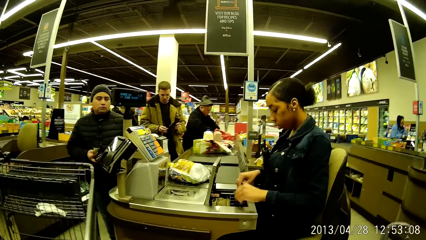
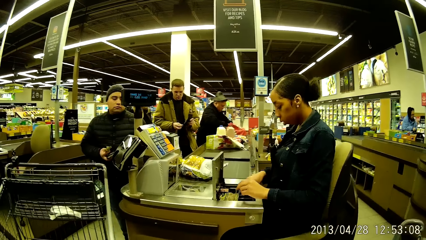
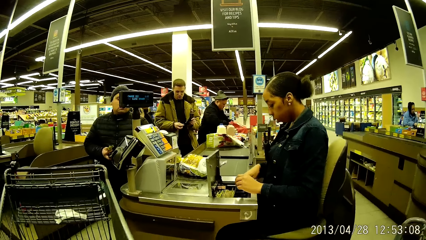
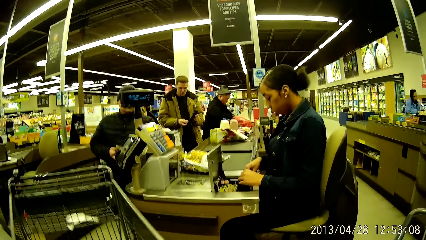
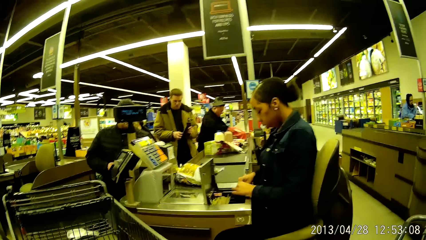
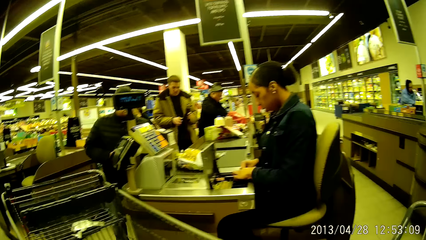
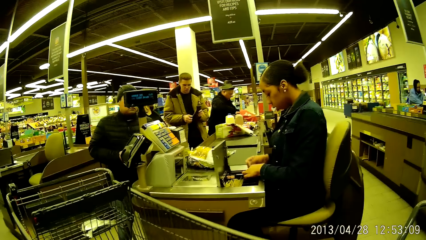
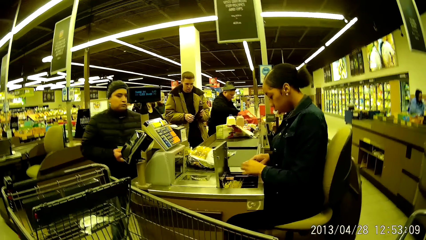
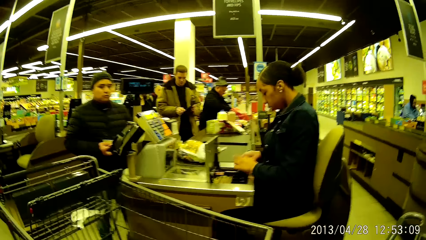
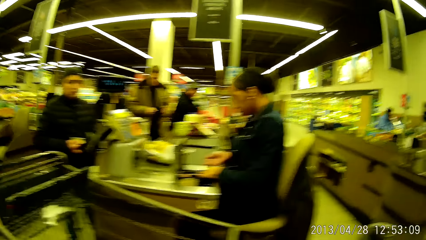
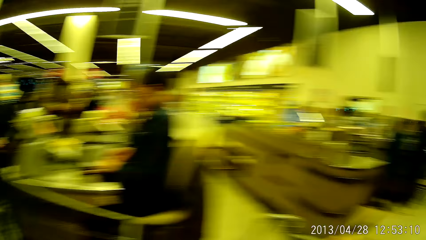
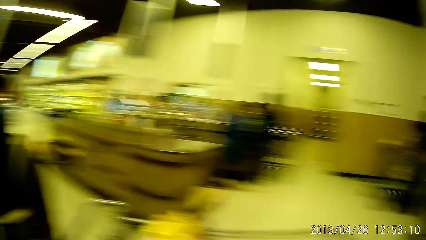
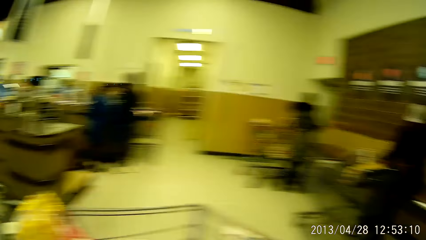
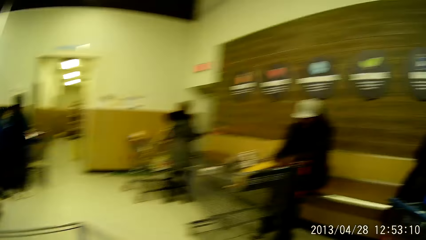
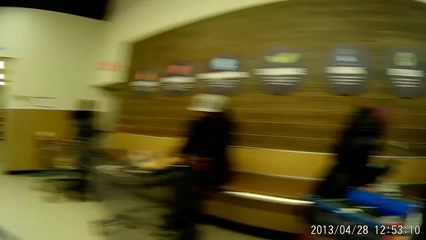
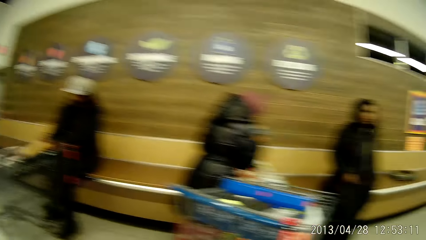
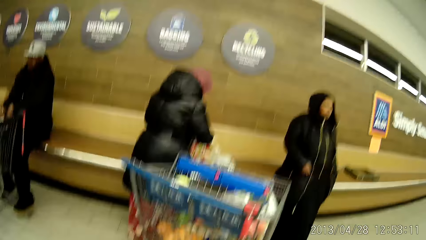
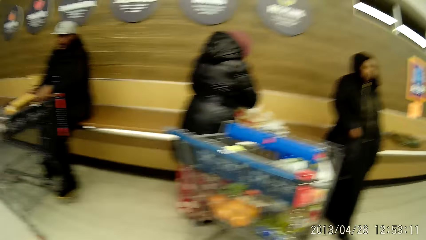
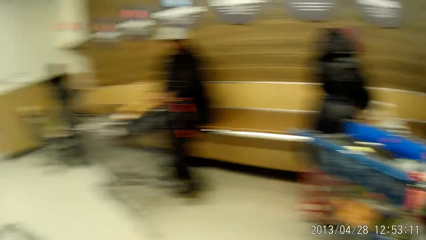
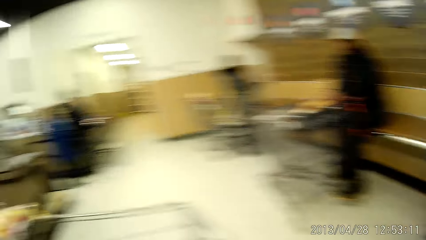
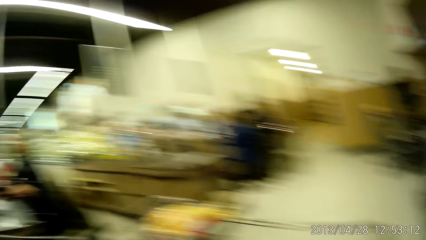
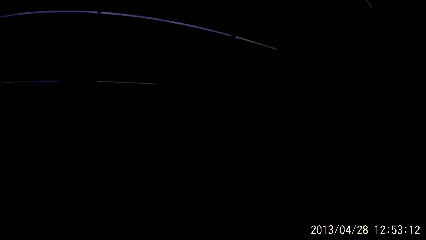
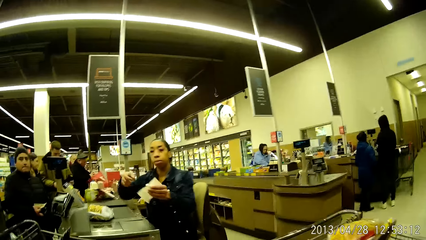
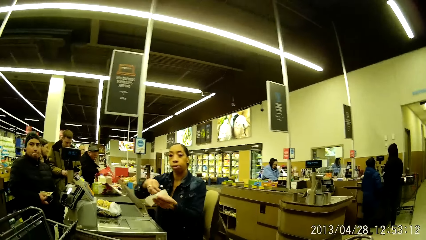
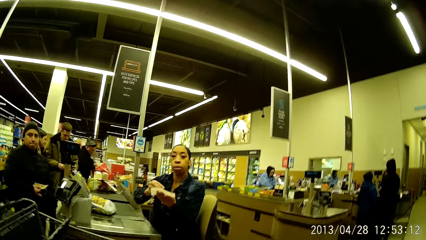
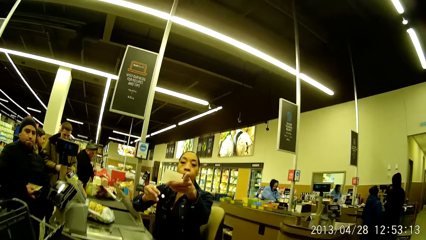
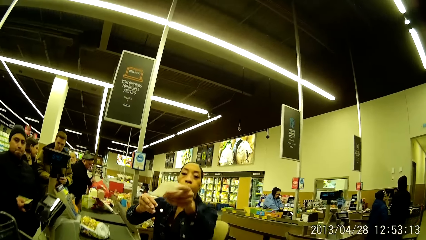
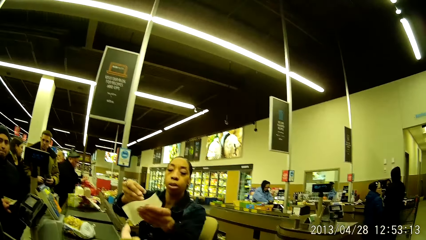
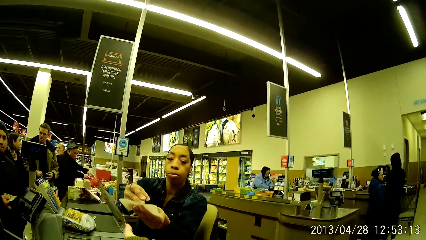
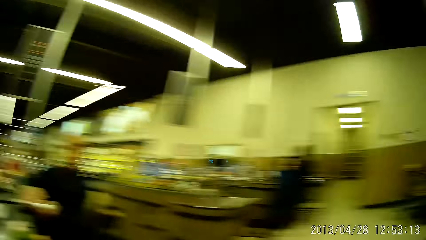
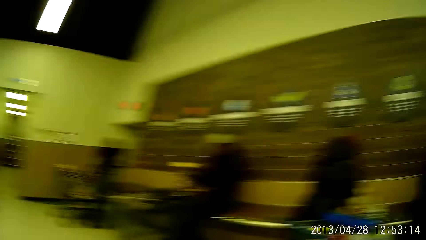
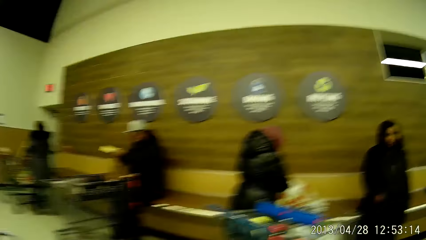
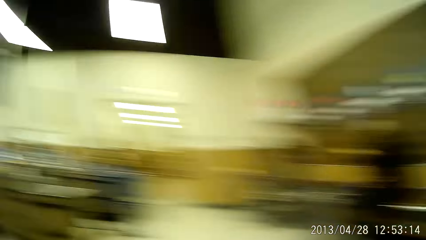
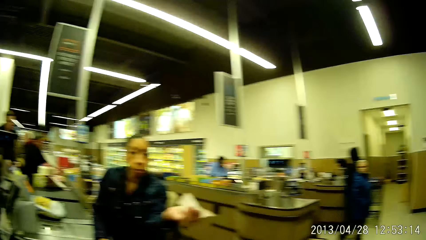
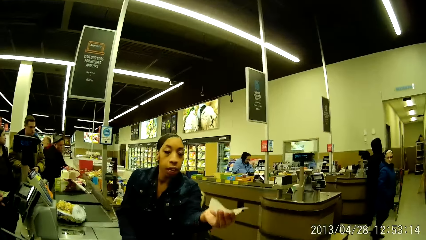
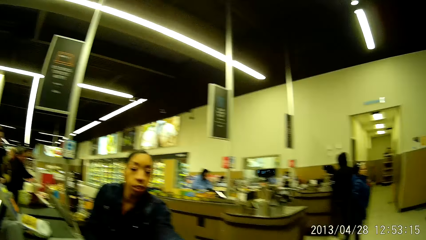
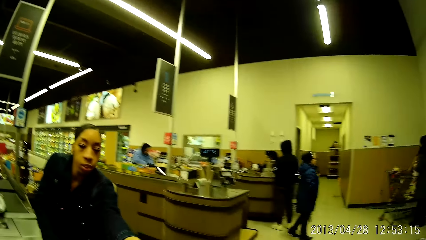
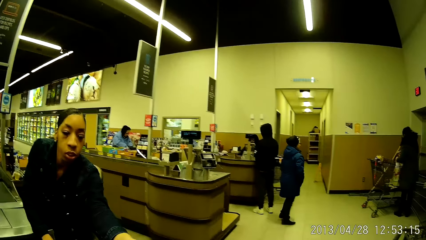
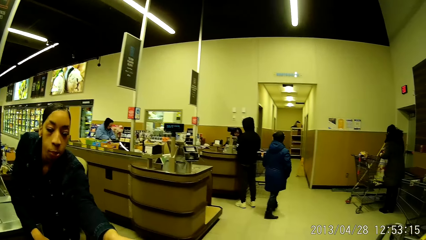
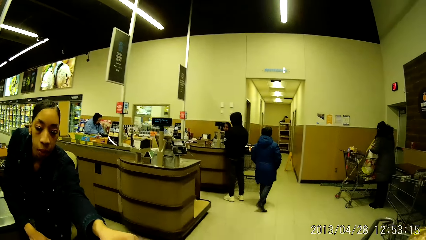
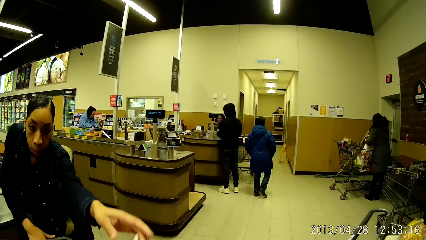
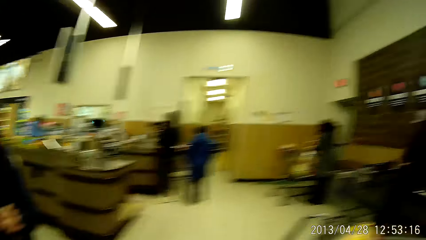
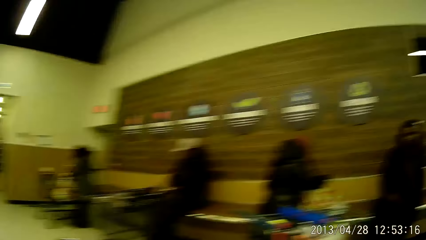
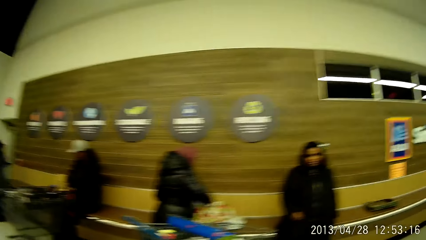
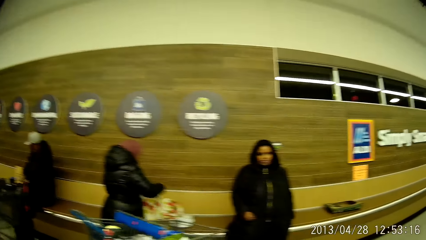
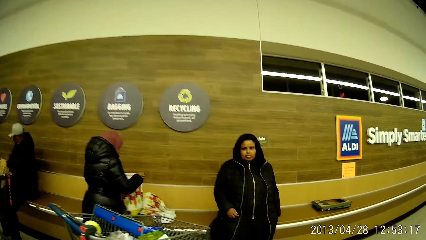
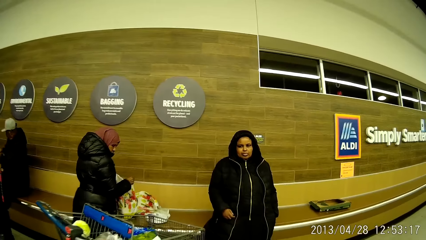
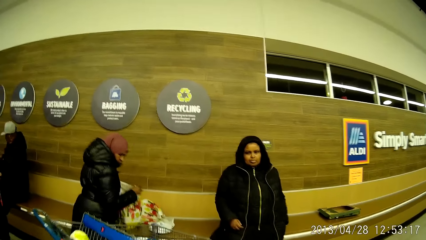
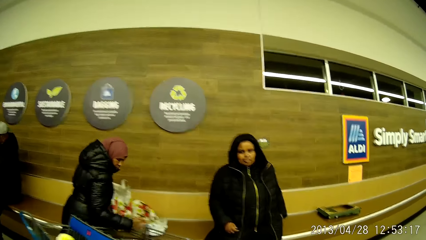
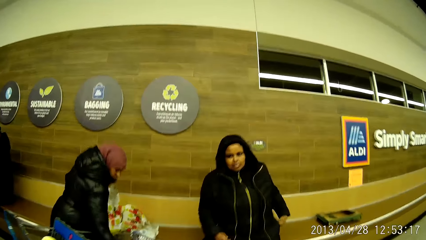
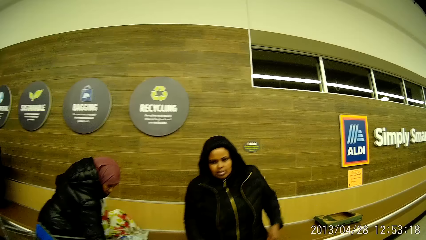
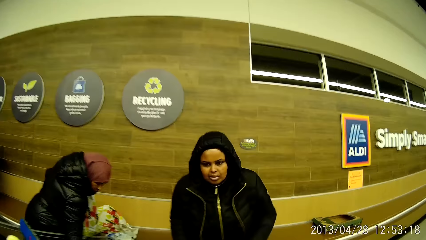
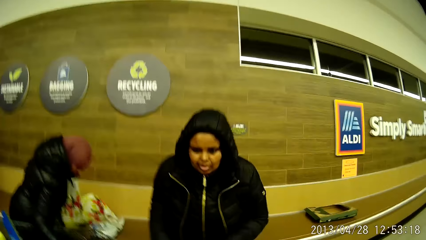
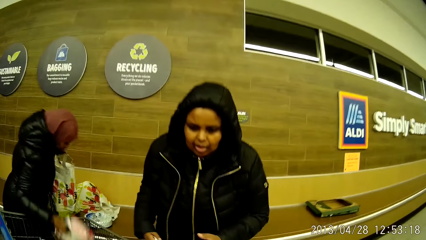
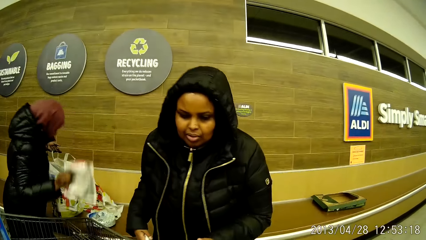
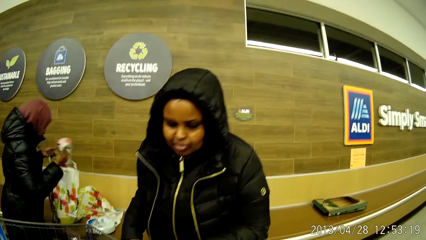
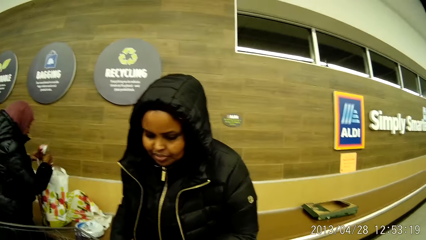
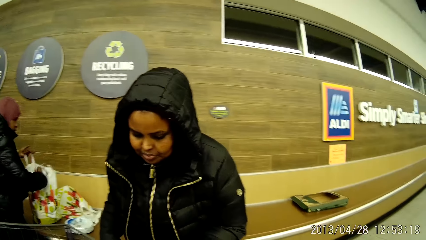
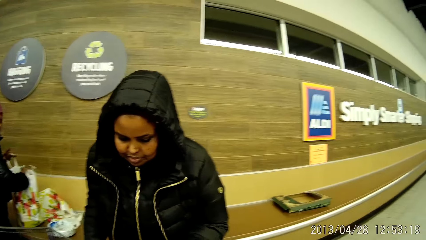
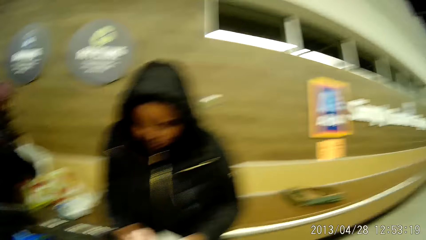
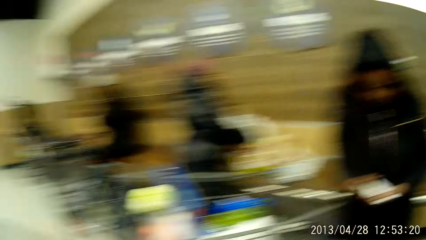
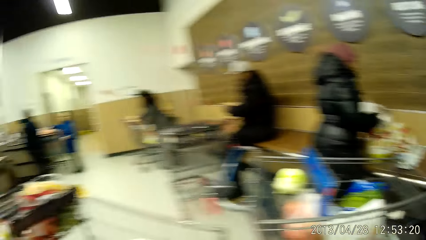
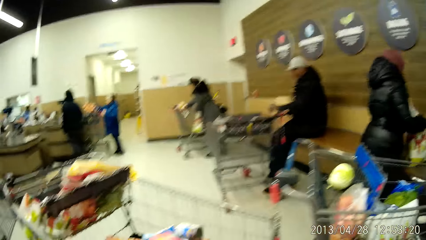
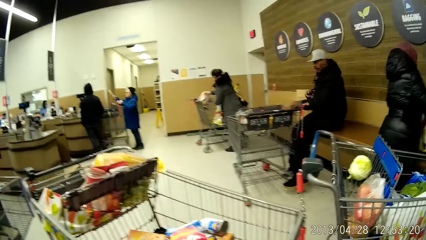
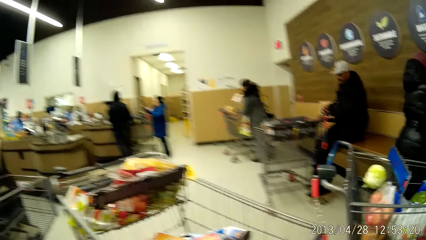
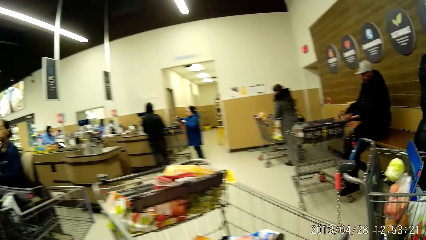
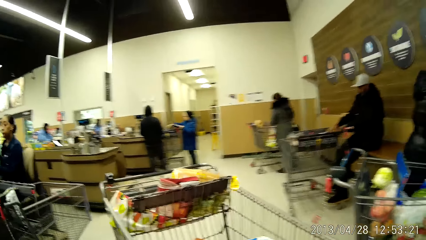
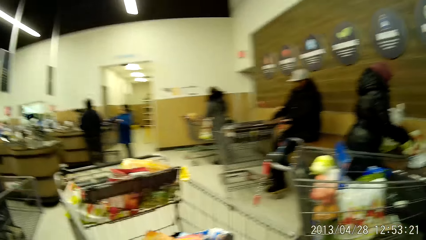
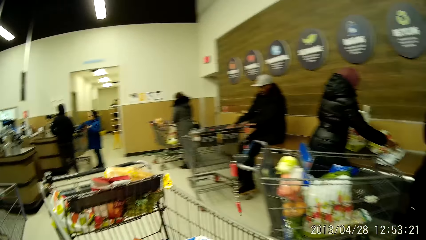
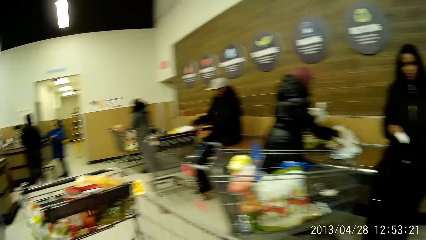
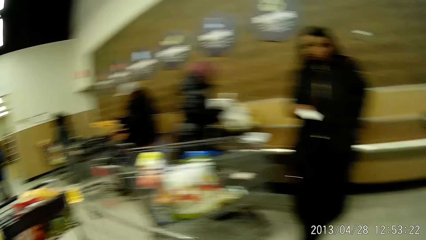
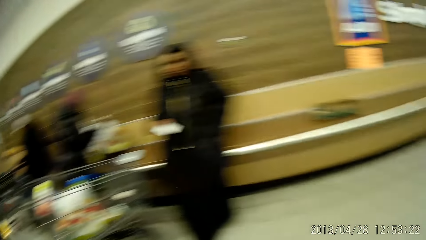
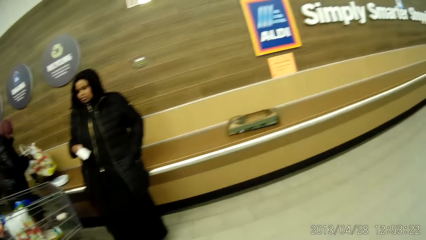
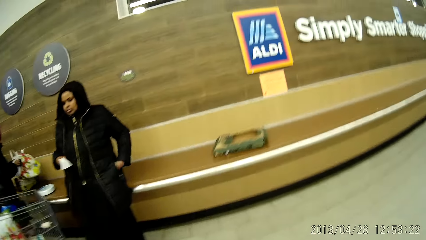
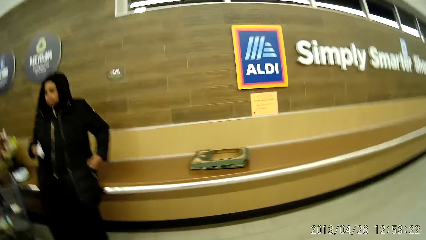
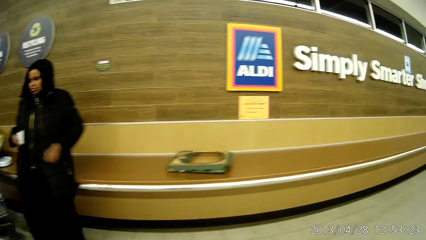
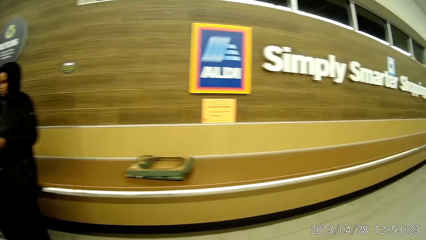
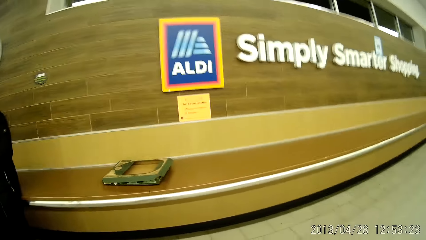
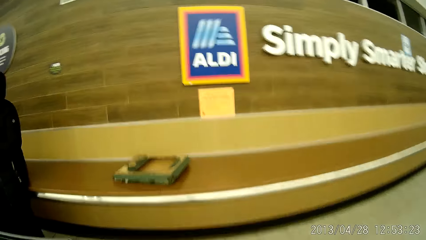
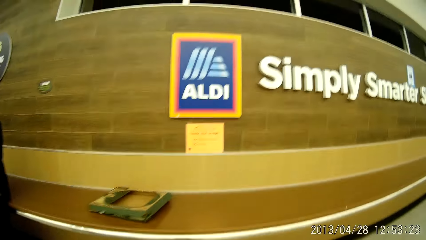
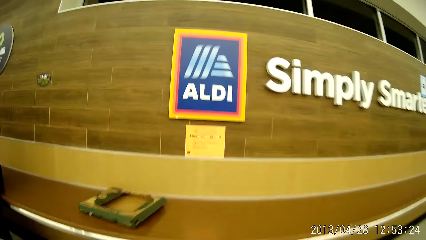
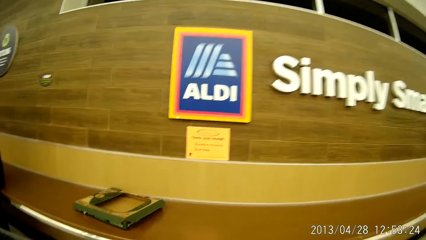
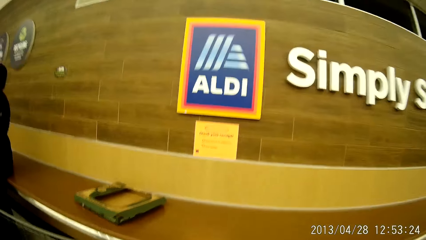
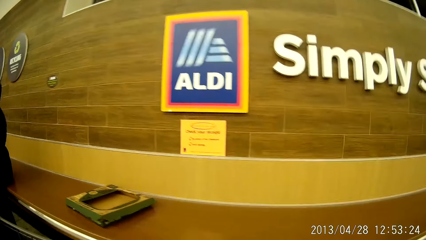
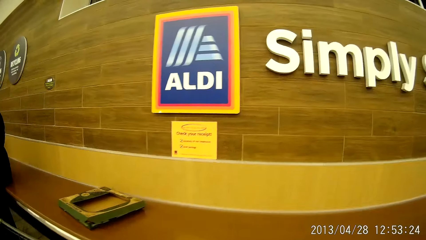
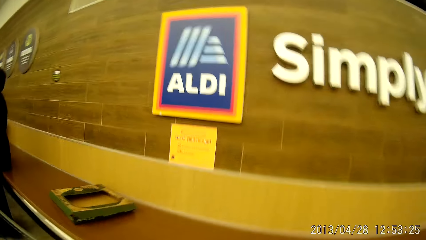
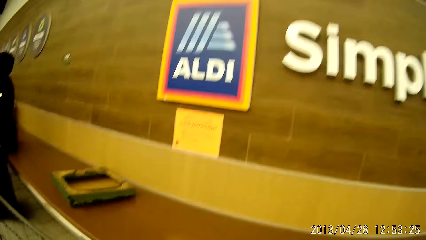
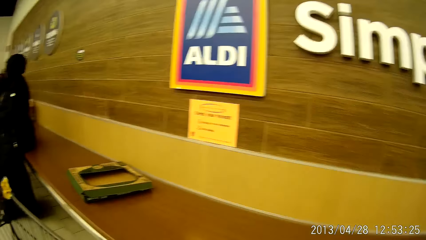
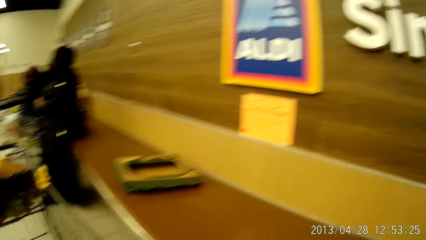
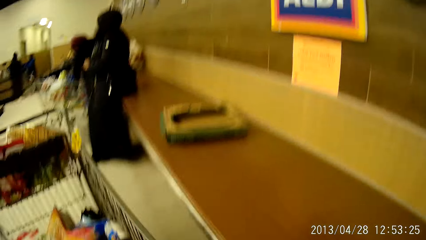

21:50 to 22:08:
The camera wearer looks around. She receives a receipt and some coins from the cashier. She observes a woman. She looks around. She observes the woman. The woman hands the money to the camera wearer. The camera wearer walks towards the woman. She stares at the woman. She hands the receipt with the coins to the woman. She turns away from the woman. She pulls the shopping cart sideways to her right.
